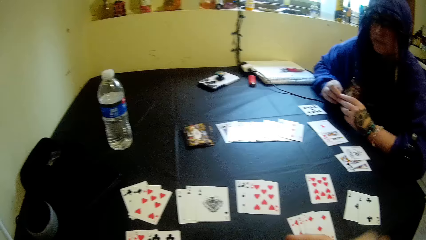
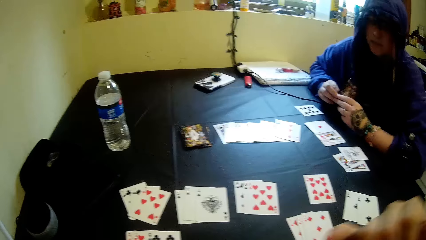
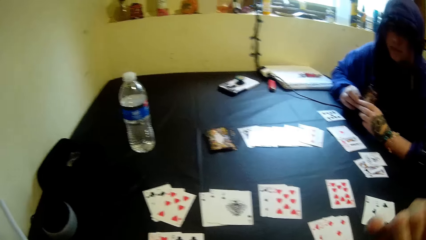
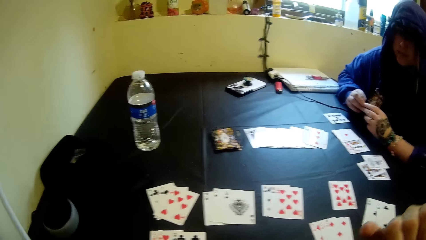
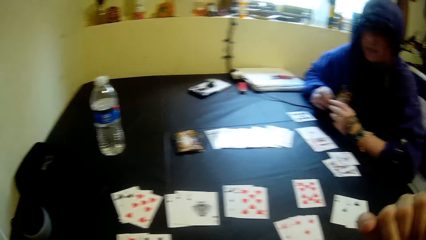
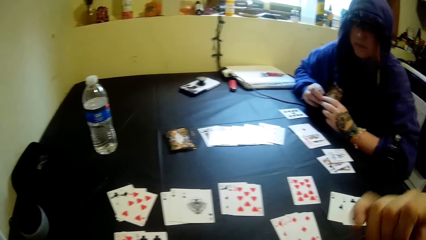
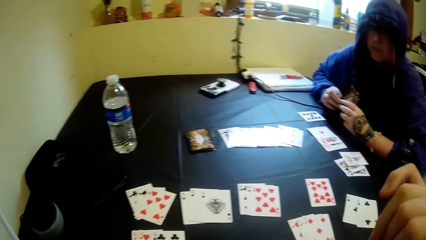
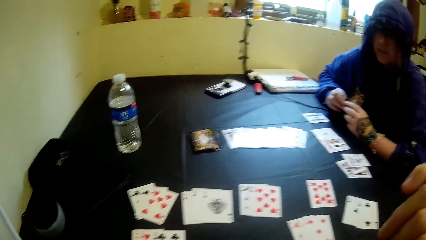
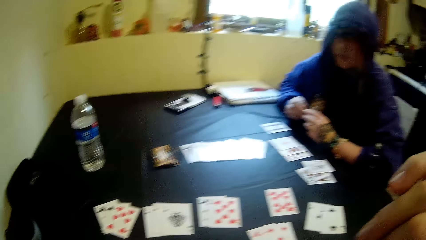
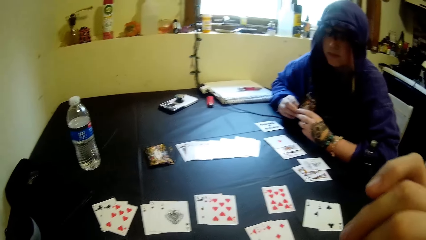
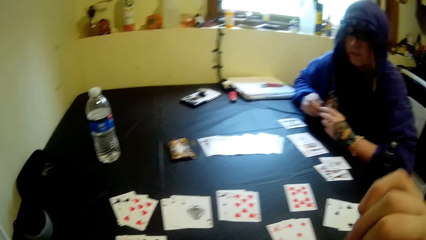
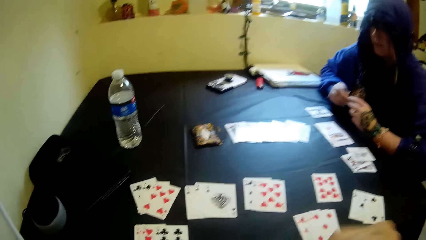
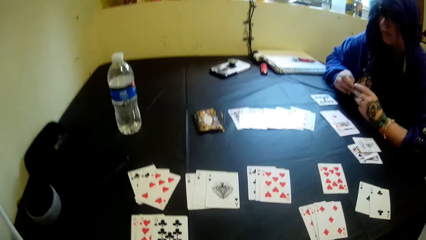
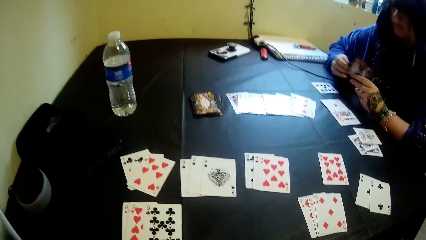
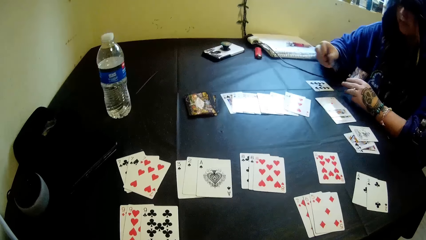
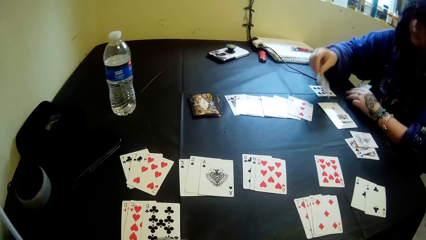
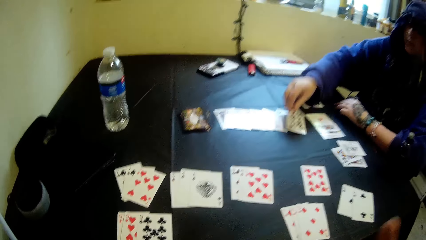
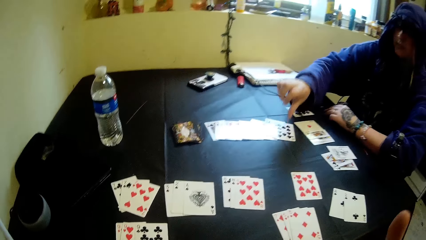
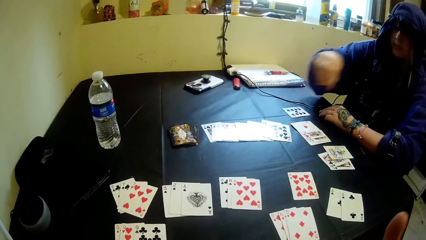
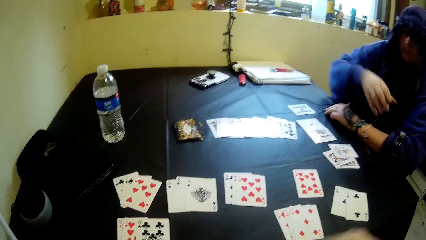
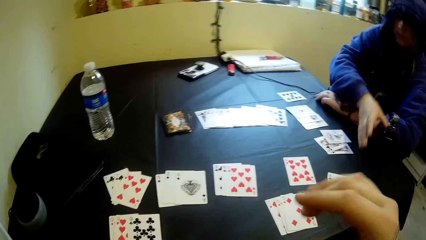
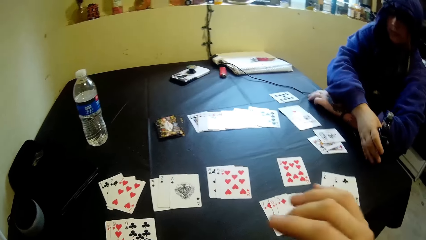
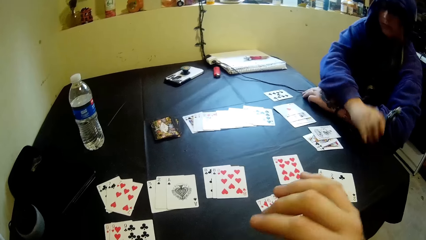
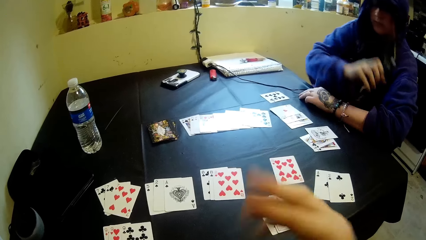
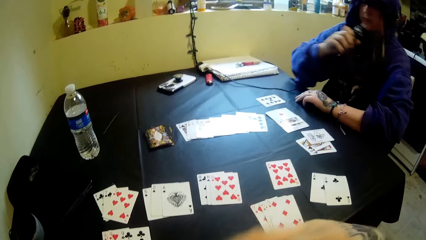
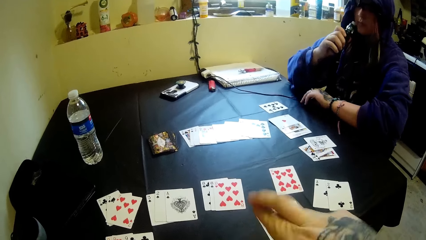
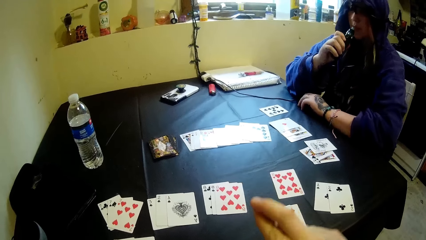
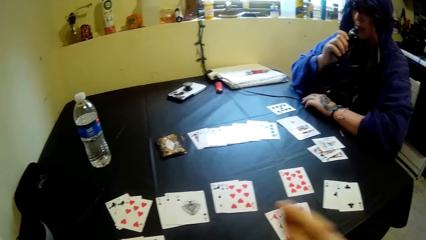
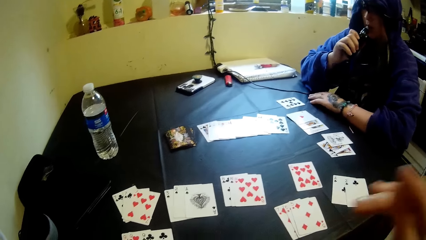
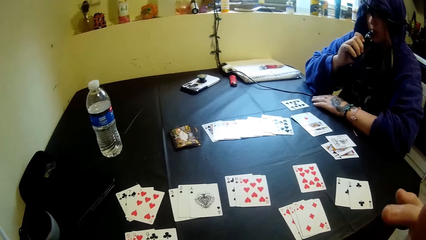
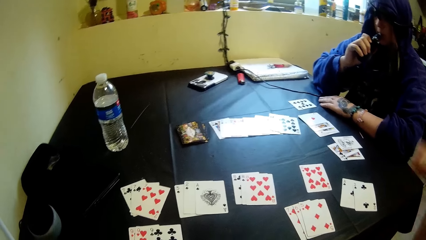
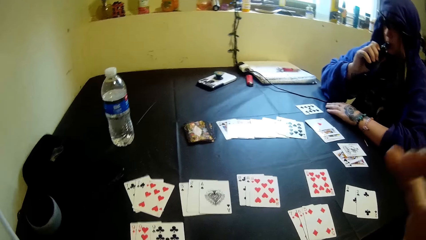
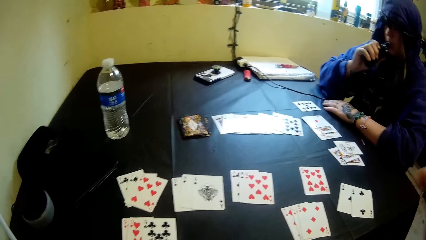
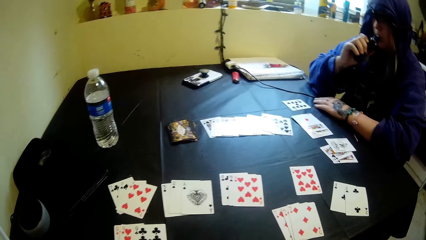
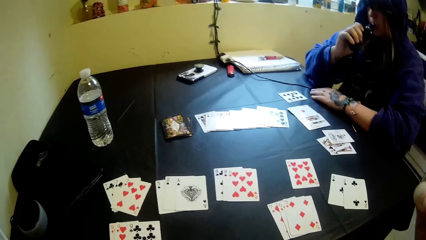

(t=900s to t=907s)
The camera wearer shakes the right hand. He moves his right hand. He puts the right hand down and looks at the playing card on the table. A woman places a card in her right hand on the table. The camera wearer shakes the right hand. The woman picks the electronic cigarette on the table with her right hand. She smokes the electronic cigarette in her right hand.

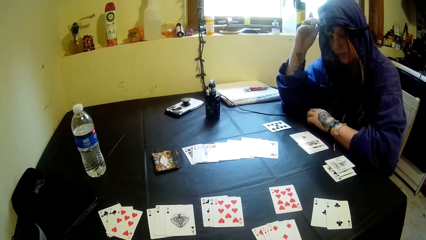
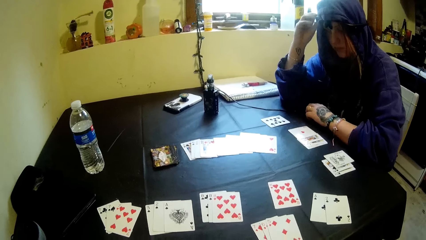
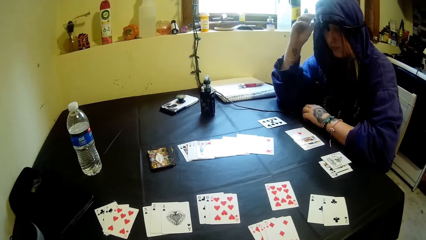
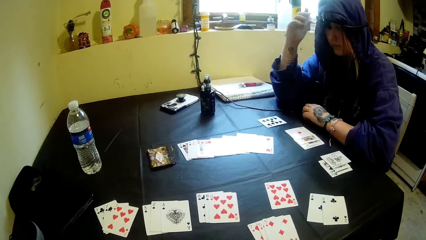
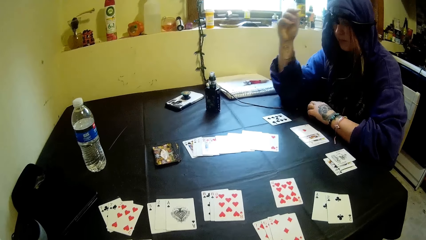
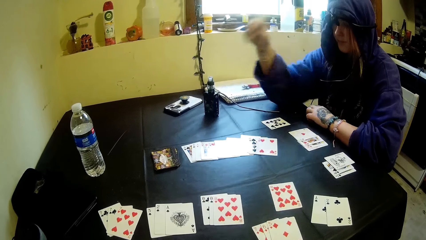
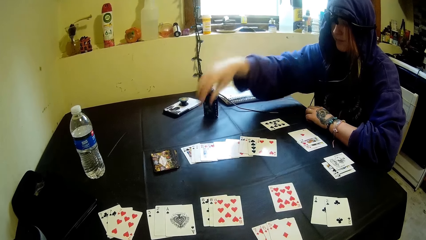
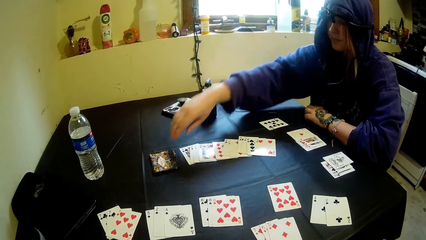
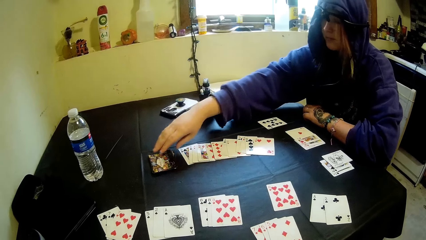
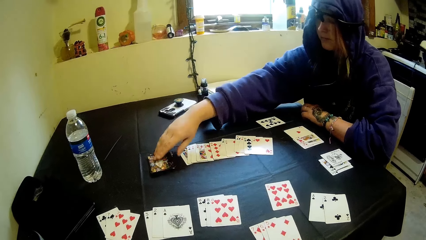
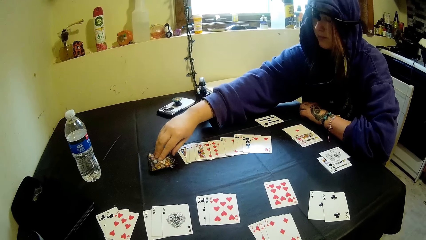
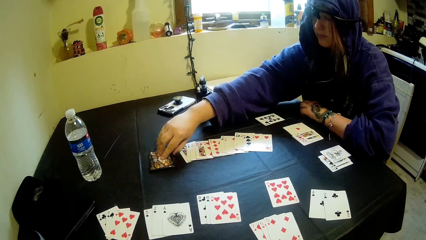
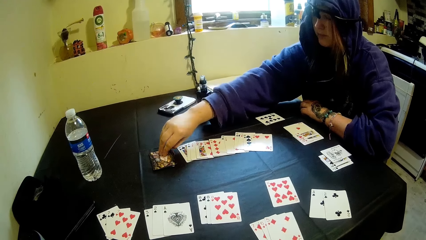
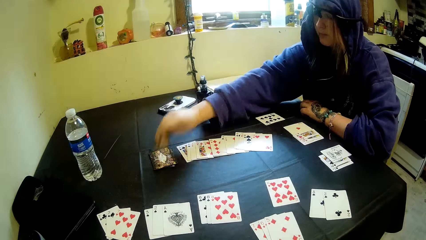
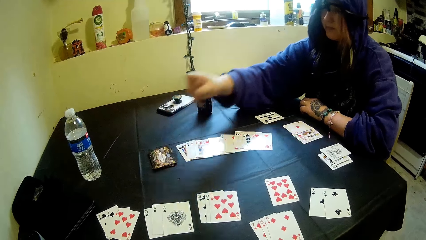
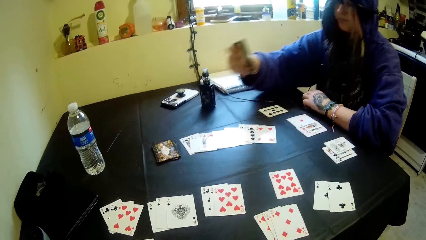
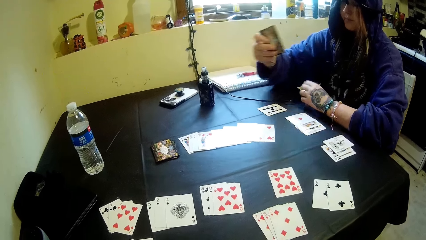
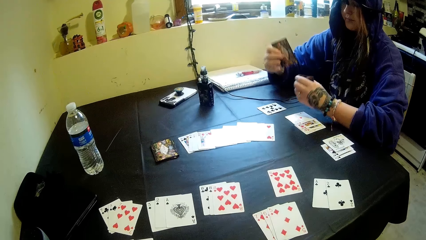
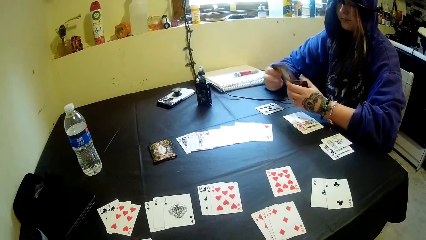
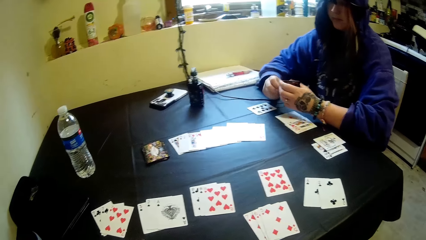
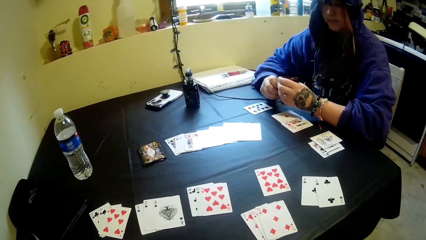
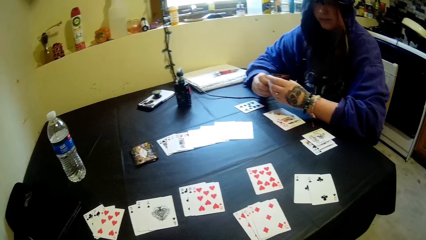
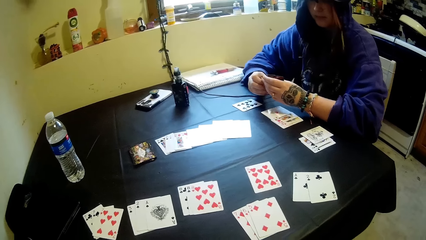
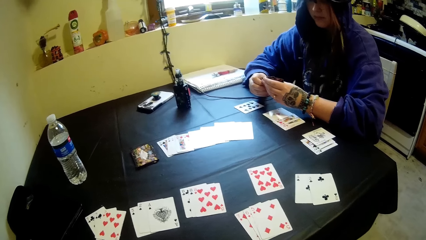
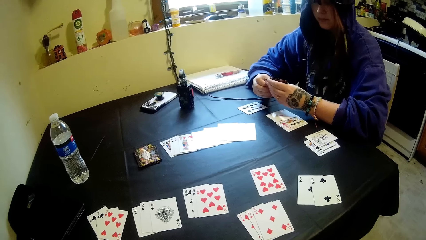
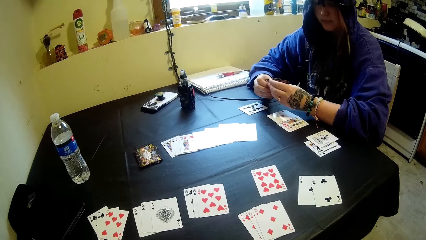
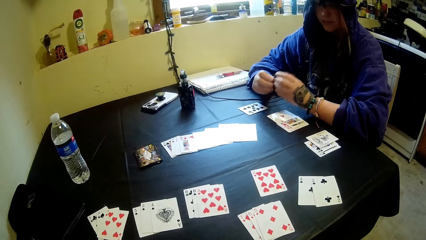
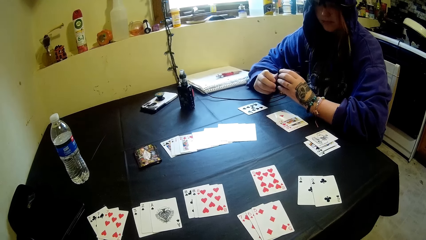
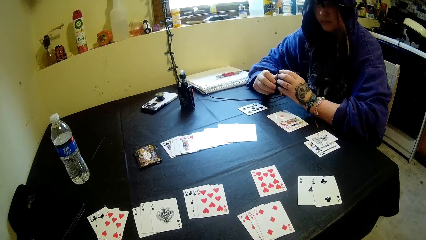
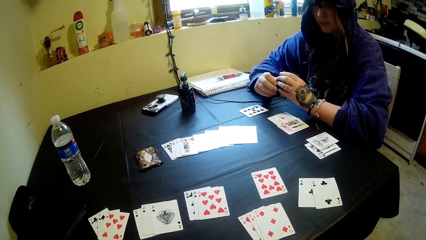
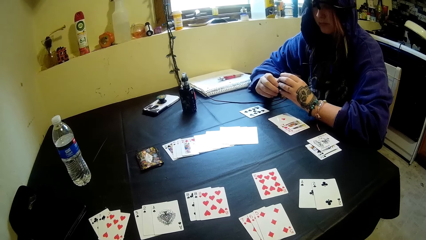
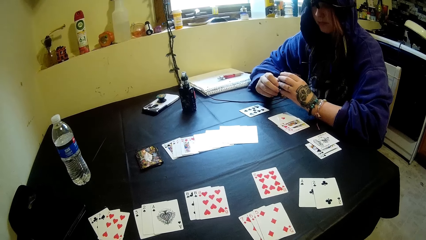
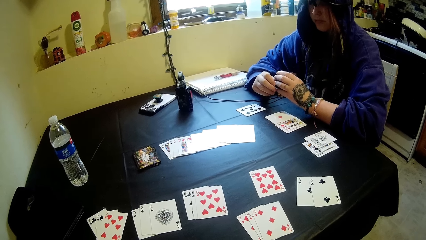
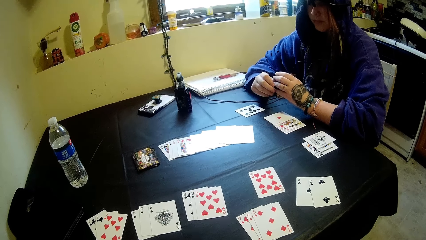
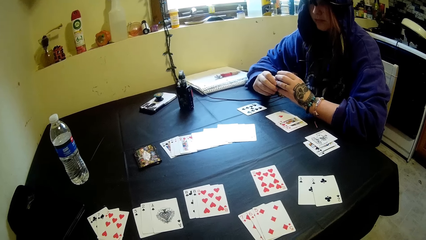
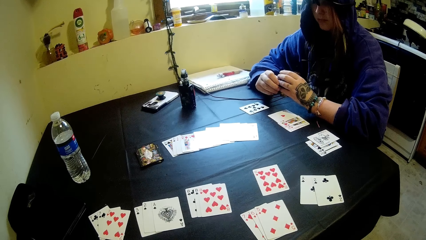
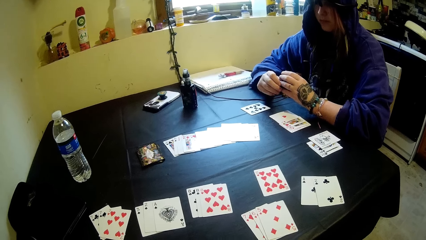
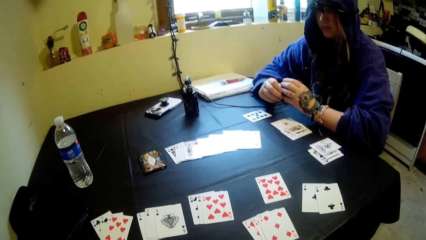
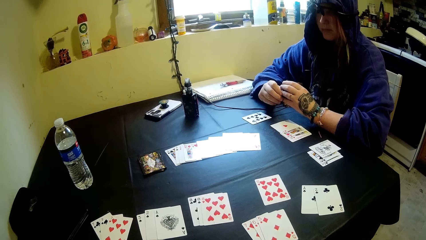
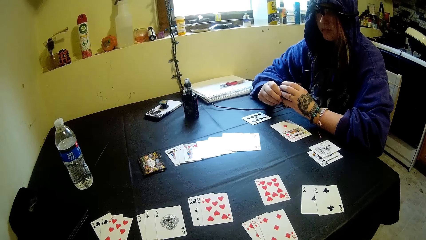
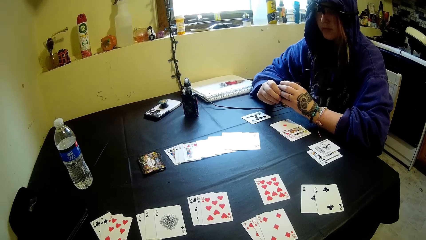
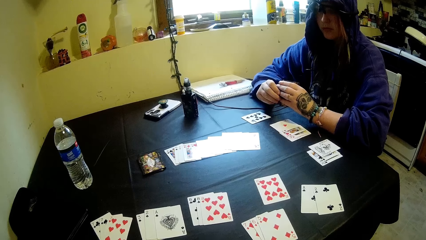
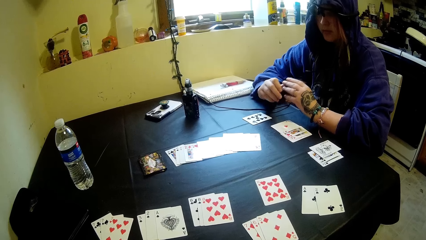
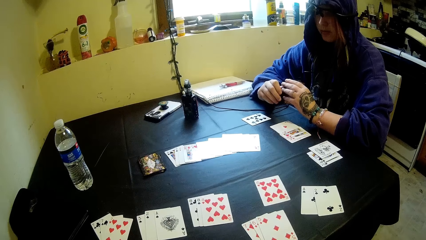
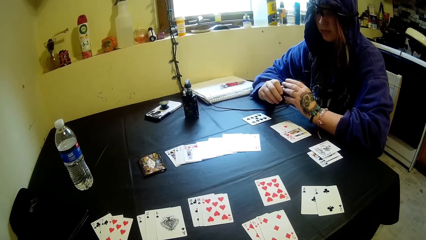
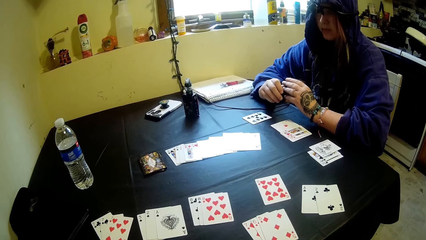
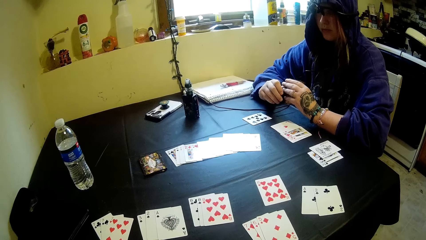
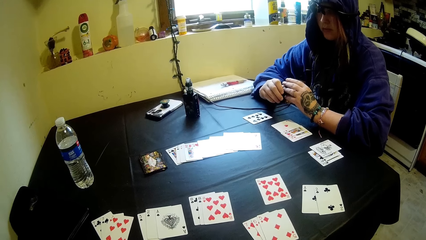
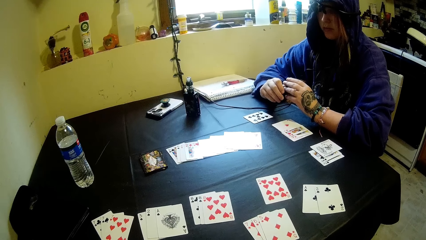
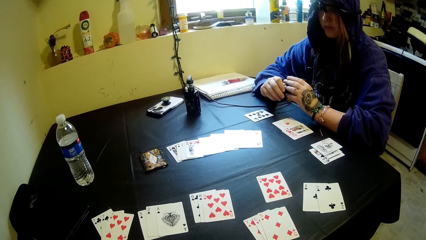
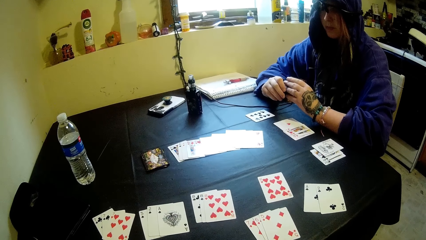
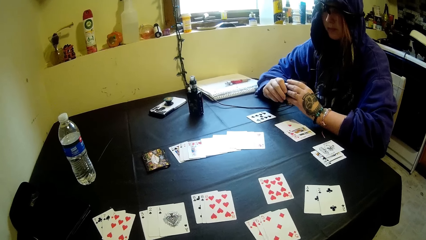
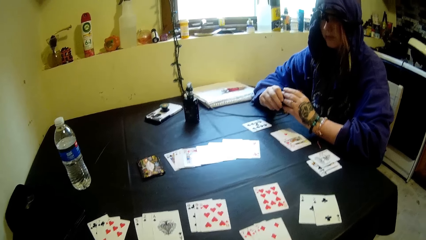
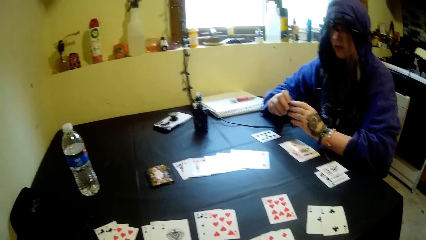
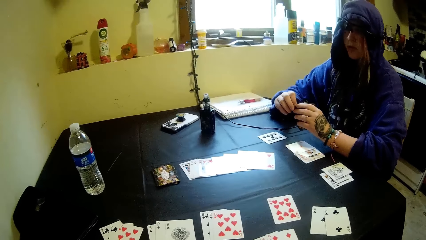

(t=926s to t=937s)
A woman picks a playing card from the stack of cards on the table with her right hand. The camera wearer looks at the playing card on the table. The woman joins the card in her right hand together with the cards in her hands.
